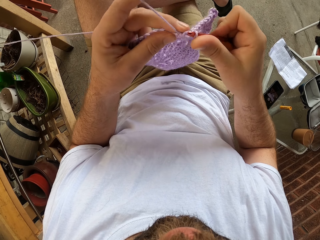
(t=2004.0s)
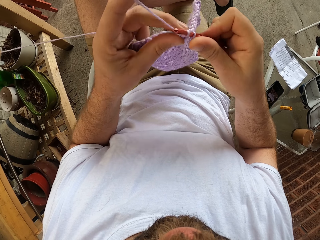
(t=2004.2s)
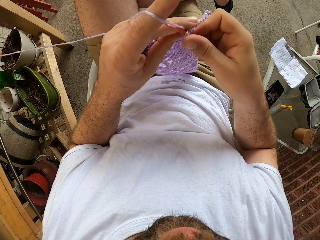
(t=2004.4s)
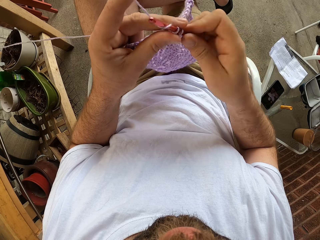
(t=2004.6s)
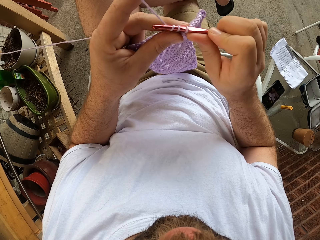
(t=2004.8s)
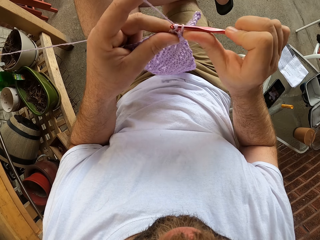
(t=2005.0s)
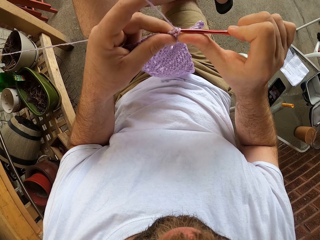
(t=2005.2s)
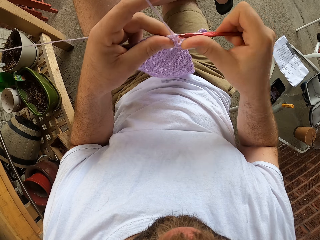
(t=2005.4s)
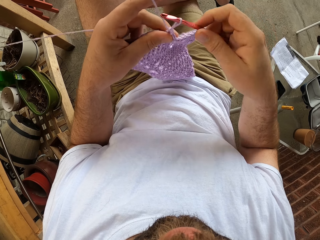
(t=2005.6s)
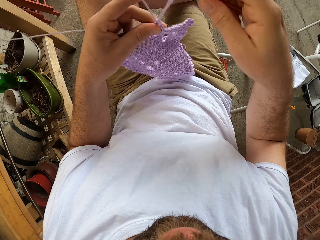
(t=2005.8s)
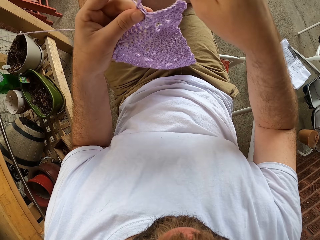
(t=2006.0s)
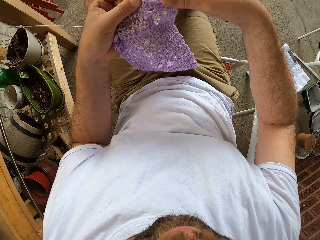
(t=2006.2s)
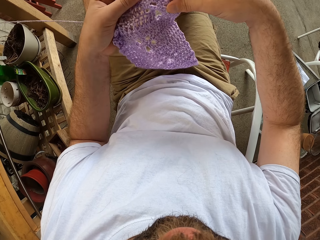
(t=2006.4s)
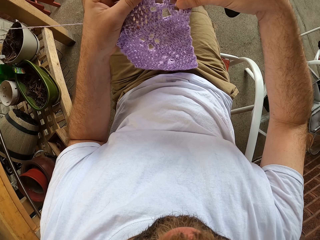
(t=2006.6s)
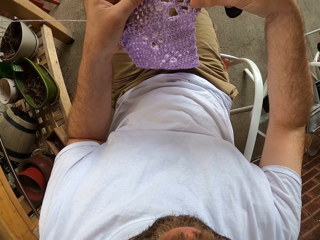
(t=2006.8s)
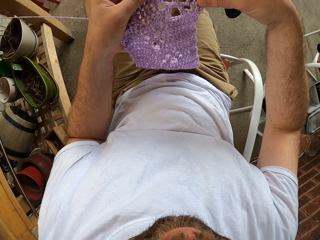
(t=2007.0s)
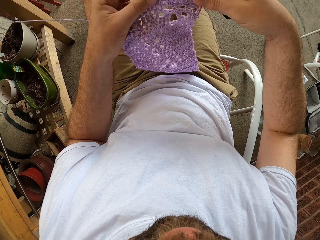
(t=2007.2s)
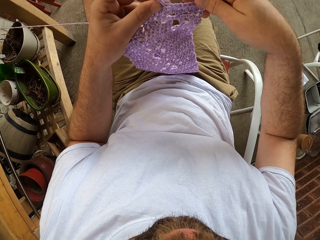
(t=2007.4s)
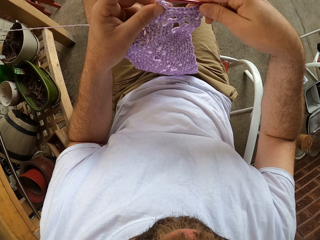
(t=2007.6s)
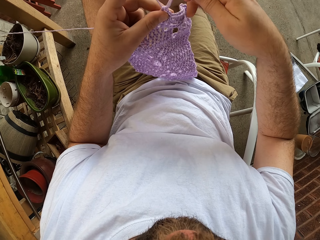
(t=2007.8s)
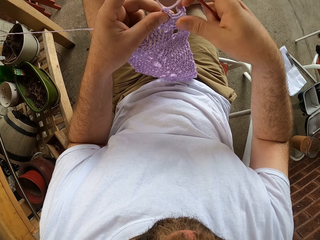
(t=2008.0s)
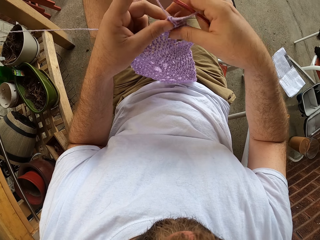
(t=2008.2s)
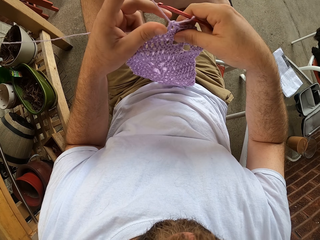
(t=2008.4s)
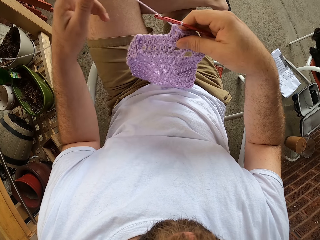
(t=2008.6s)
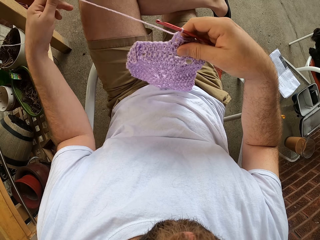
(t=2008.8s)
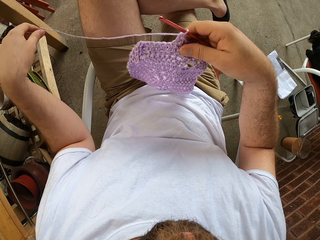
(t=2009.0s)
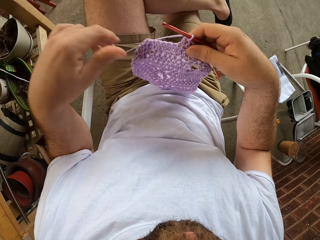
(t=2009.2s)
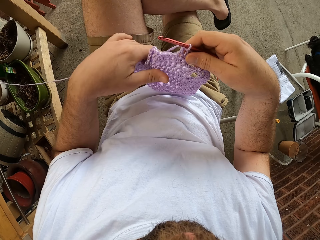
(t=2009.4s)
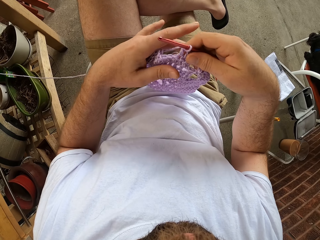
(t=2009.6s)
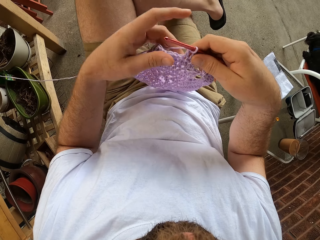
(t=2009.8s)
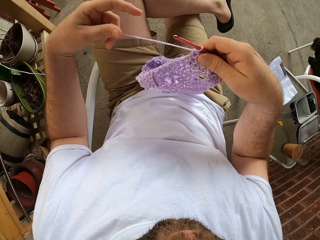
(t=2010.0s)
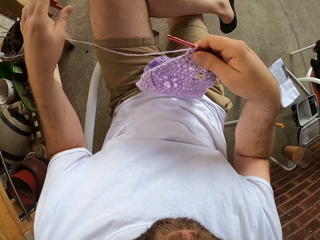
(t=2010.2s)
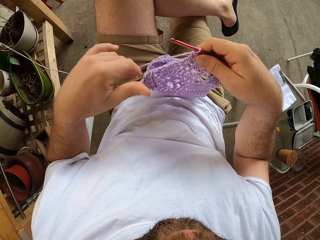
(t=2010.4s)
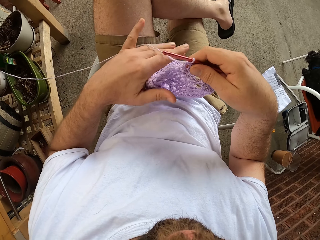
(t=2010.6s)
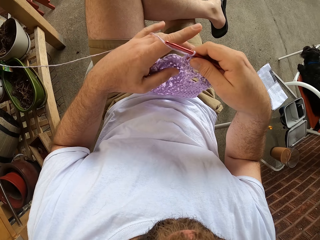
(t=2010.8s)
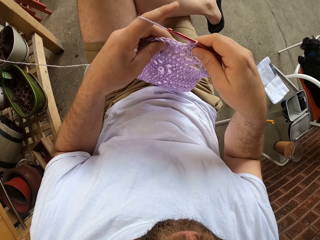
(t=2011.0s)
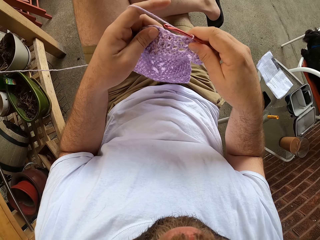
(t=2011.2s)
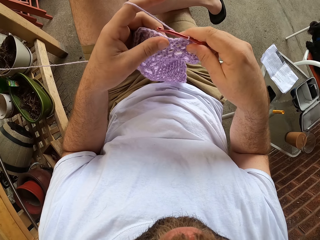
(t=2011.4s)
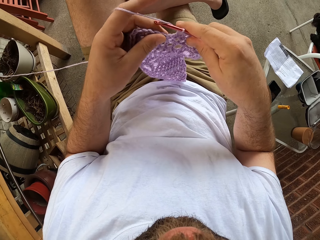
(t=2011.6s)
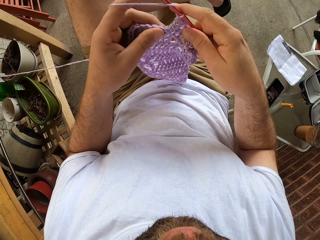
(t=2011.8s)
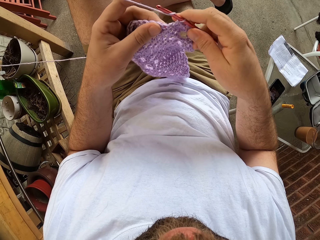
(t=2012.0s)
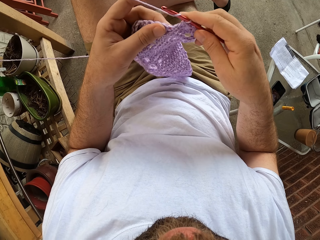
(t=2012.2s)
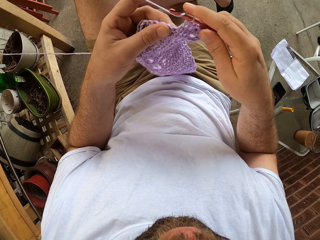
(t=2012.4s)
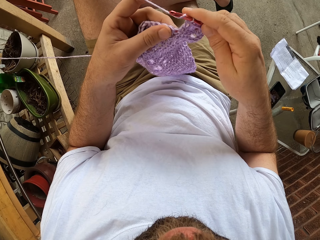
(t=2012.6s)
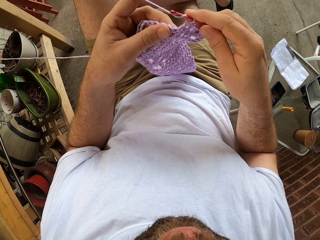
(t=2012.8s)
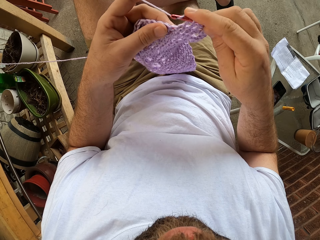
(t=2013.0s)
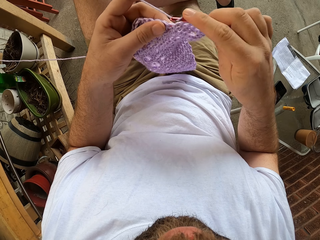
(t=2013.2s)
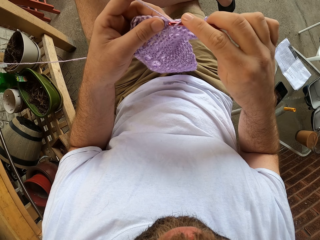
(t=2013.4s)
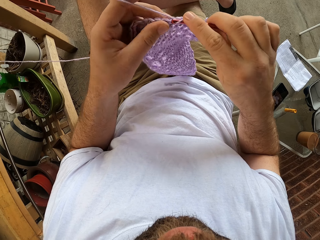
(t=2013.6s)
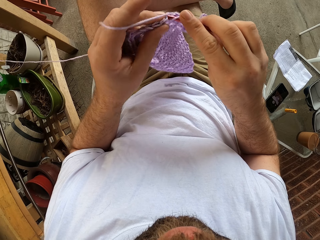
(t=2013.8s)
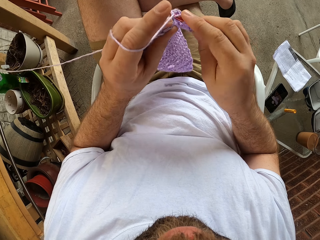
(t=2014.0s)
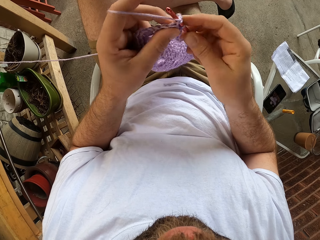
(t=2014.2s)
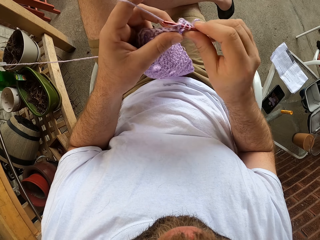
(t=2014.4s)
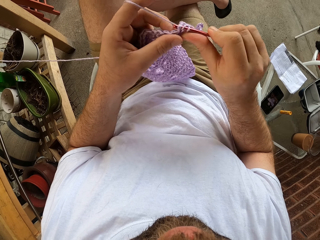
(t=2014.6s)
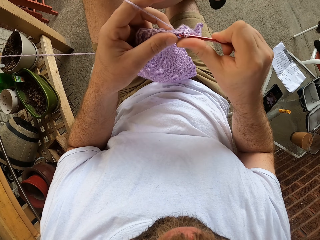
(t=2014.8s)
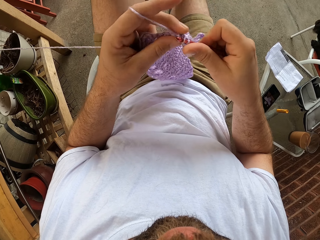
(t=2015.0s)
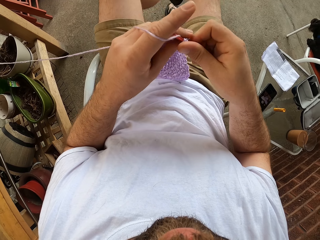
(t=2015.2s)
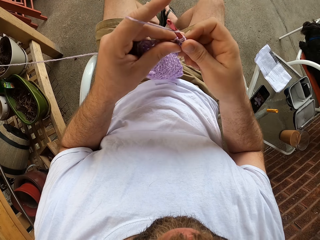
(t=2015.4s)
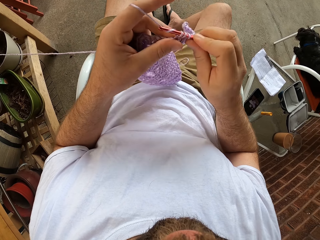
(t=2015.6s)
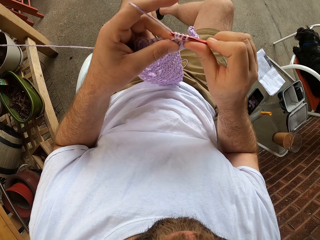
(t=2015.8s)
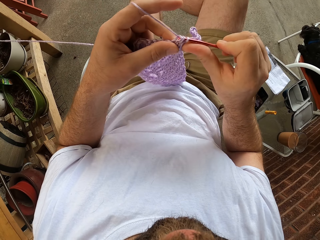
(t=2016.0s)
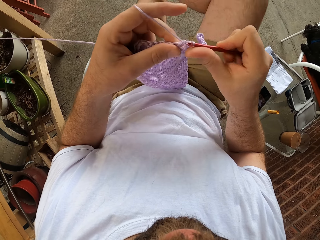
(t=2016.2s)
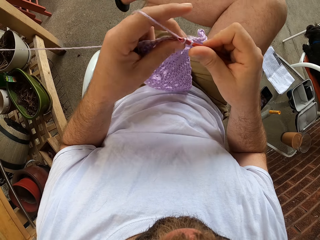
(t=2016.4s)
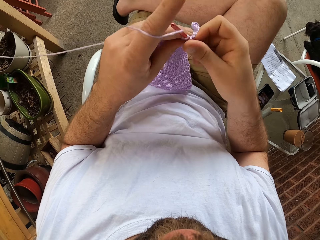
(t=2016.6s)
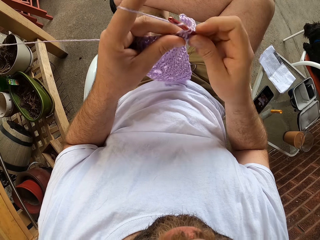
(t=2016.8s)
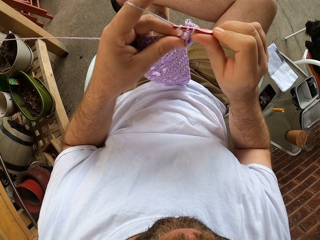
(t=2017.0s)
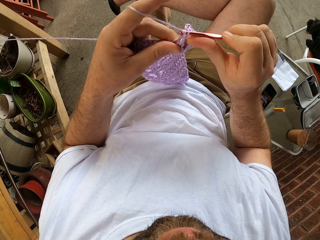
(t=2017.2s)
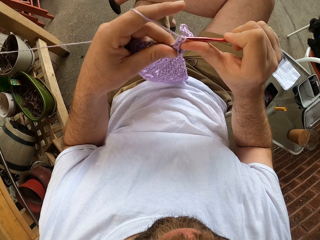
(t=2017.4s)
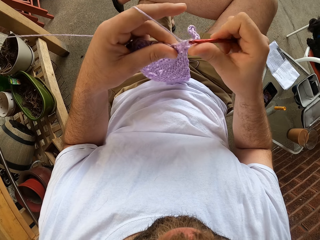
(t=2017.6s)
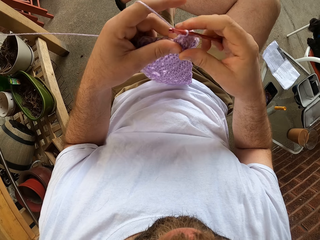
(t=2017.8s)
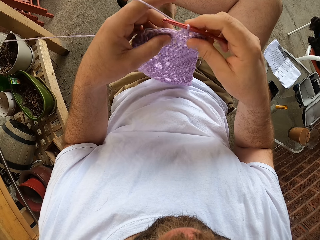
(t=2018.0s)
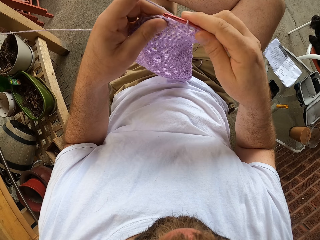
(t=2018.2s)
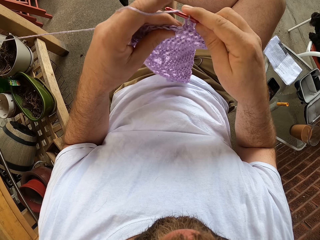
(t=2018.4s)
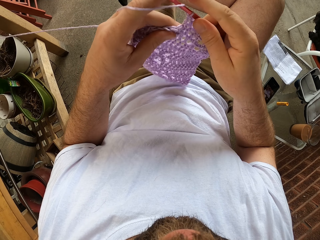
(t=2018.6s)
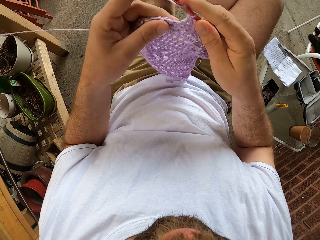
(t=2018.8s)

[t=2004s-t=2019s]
The camera wearer releases yarn from the crochet hook. He looks at the fabric. He releases the yarn from his left hand. He rolls the yarn on his left hand. He knits with the yarn and the crochet hook.

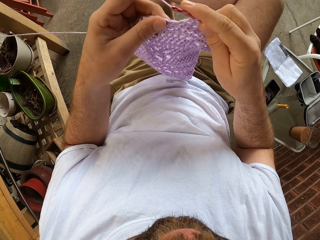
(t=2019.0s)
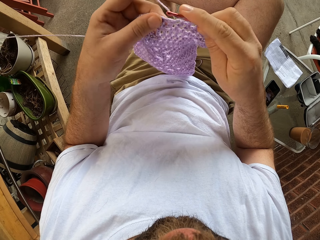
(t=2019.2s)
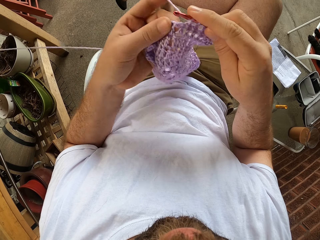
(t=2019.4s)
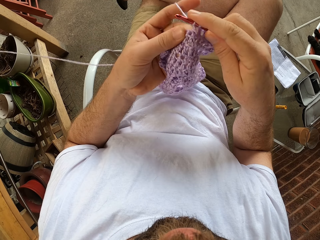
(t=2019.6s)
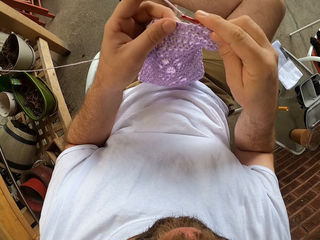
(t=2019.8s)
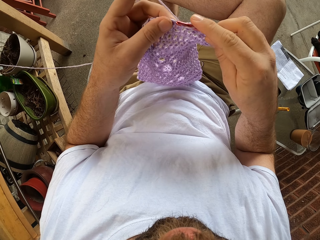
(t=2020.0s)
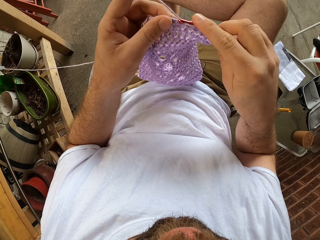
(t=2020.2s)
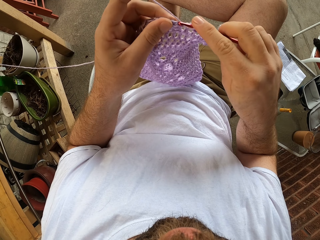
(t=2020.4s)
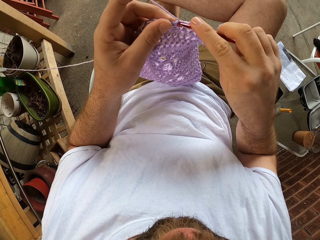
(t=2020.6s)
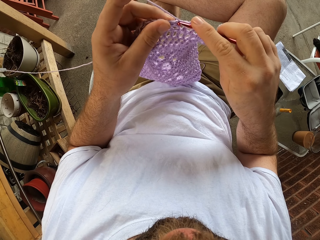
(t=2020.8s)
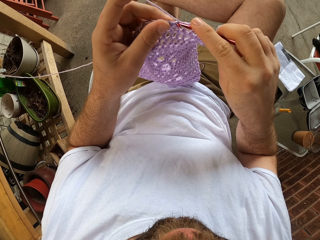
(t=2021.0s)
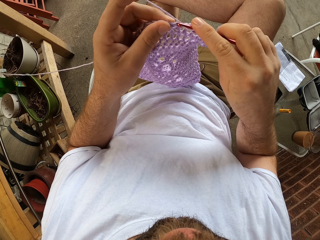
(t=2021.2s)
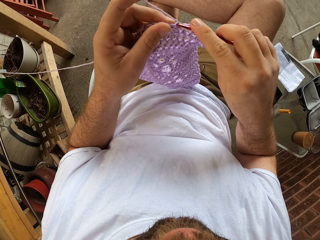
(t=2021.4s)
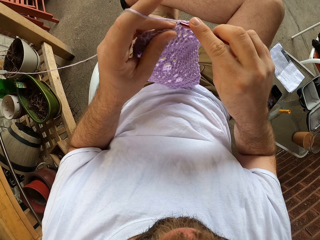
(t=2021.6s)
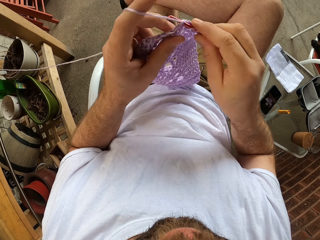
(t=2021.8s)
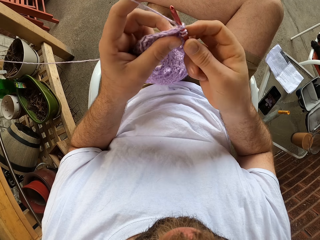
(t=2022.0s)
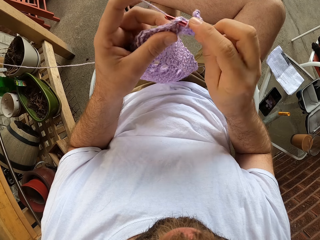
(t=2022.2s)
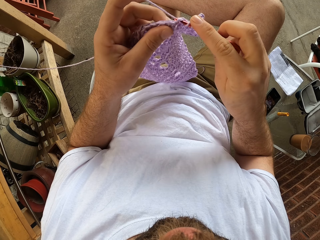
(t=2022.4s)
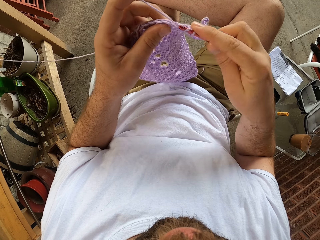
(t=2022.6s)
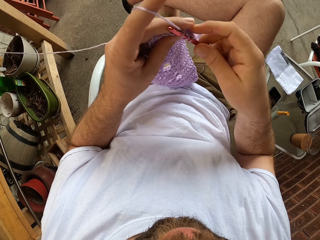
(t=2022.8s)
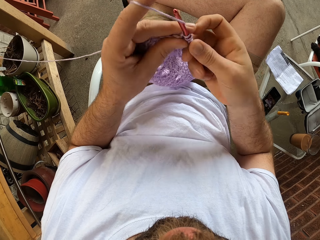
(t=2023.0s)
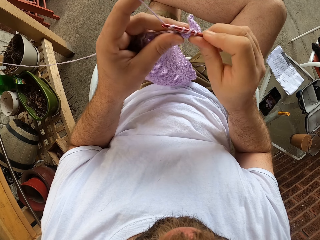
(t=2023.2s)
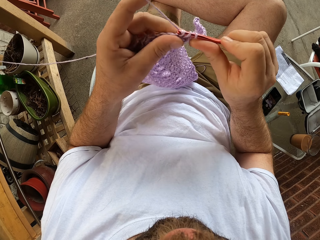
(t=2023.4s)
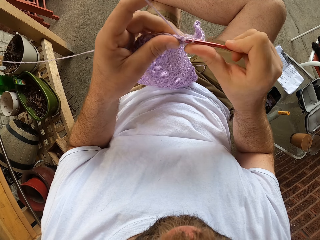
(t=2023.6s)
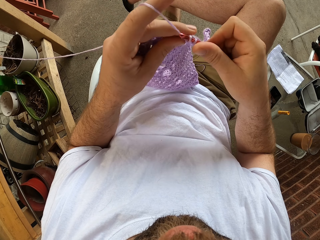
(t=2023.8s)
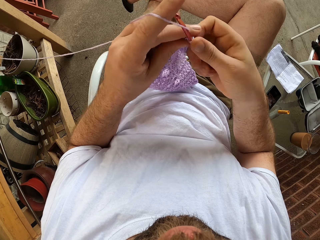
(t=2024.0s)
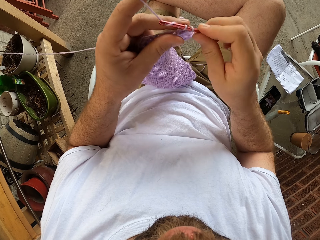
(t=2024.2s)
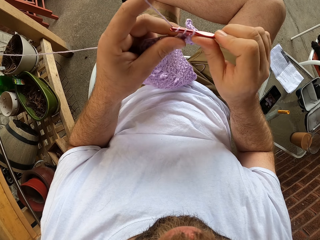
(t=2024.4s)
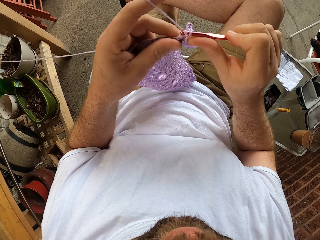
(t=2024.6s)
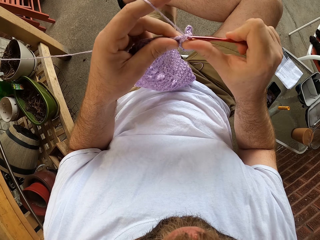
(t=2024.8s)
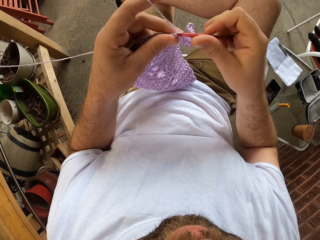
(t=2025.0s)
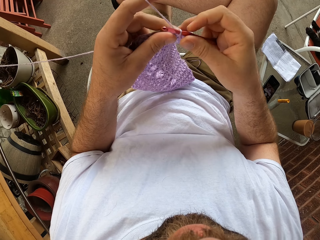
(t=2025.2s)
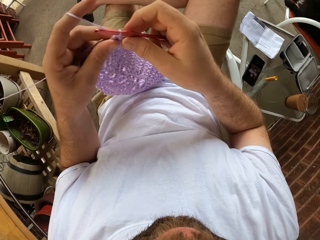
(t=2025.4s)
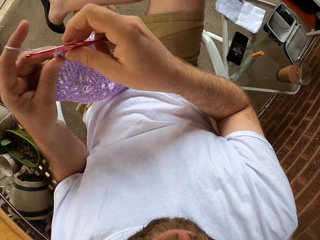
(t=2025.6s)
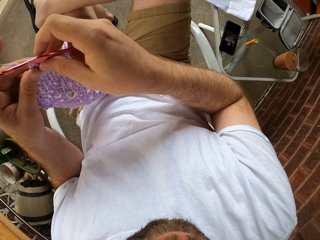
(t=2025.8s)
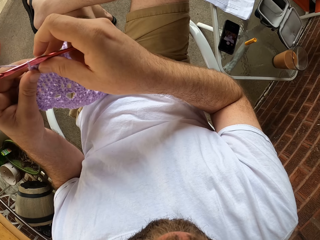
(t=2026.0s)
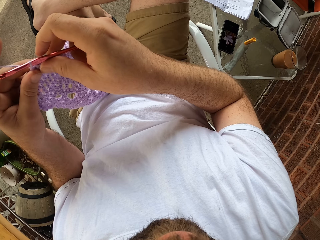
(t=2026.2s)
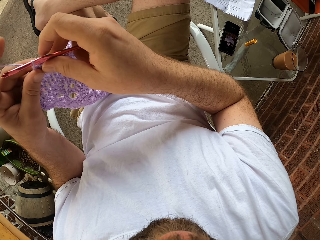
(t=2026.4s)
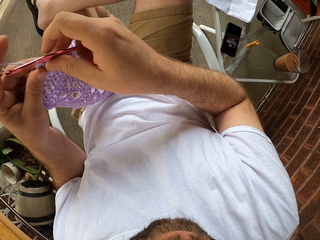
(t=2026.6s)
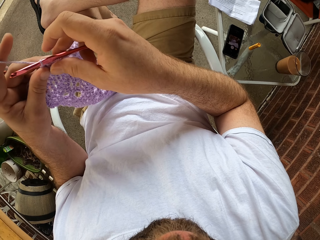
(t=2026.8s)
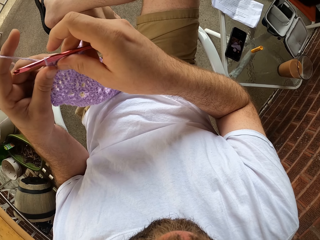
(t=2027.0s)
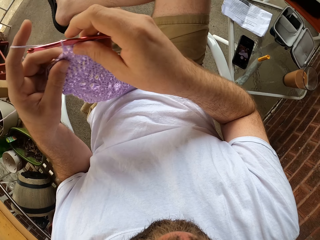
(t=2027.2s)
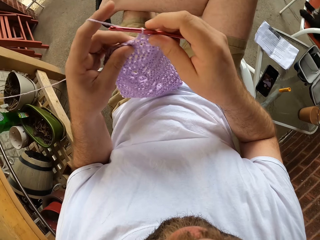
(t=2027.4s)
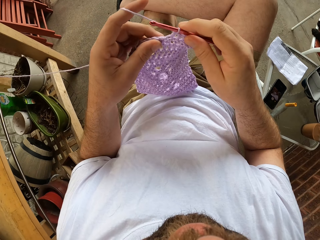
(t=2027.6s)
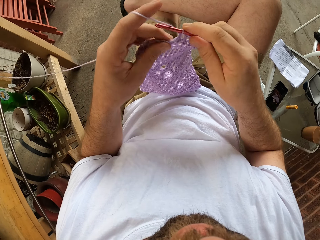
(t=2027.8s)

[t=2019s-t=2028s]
The camera wearer looks at the phone.
